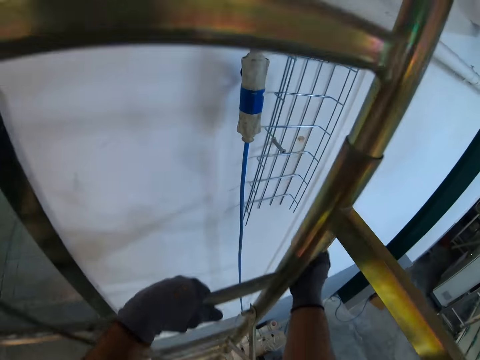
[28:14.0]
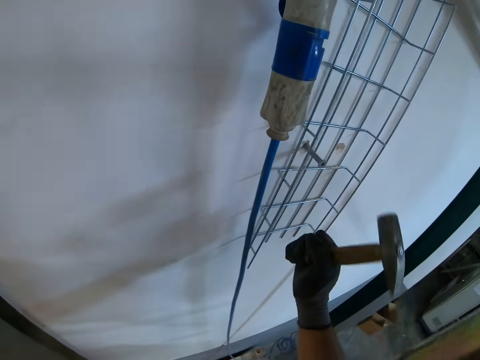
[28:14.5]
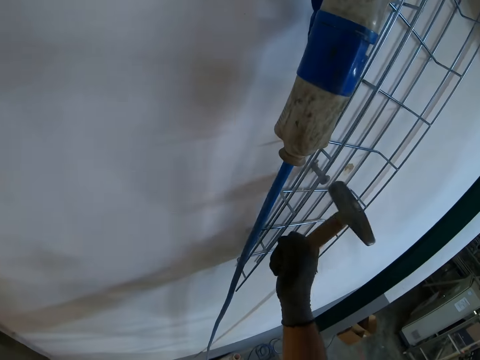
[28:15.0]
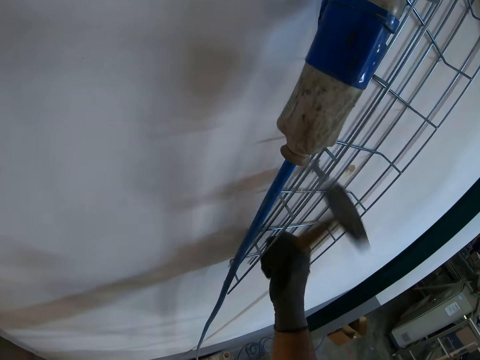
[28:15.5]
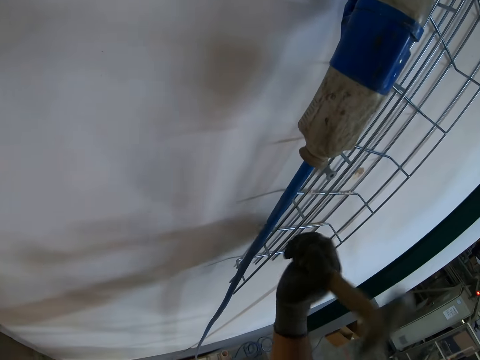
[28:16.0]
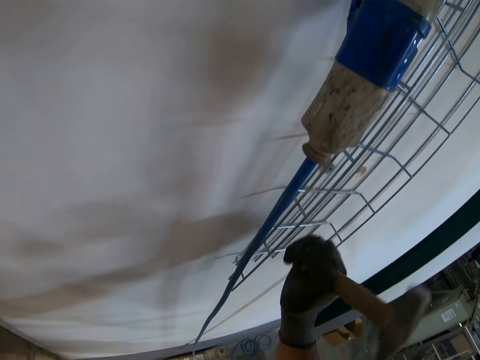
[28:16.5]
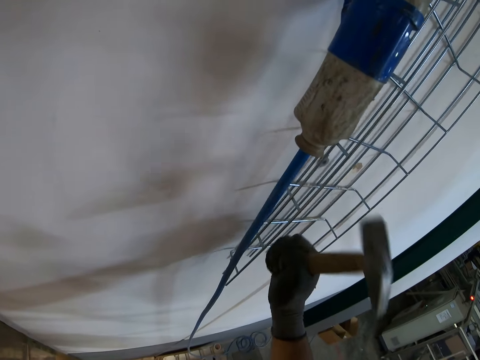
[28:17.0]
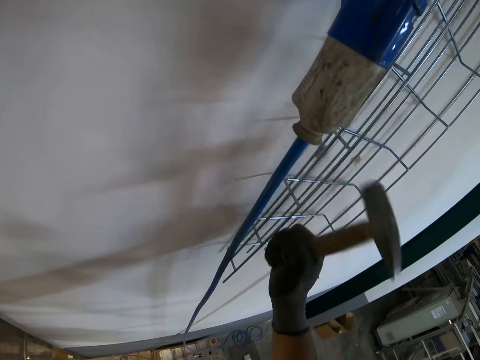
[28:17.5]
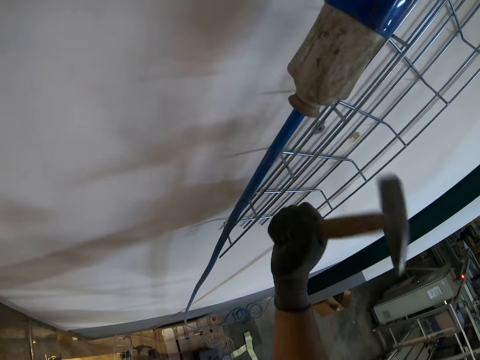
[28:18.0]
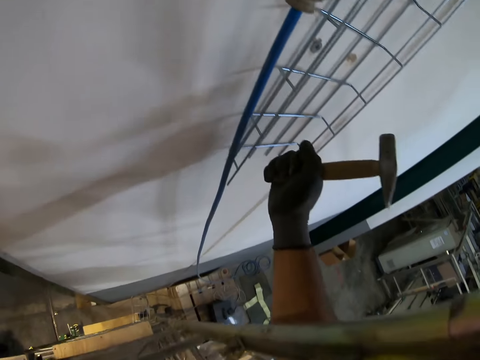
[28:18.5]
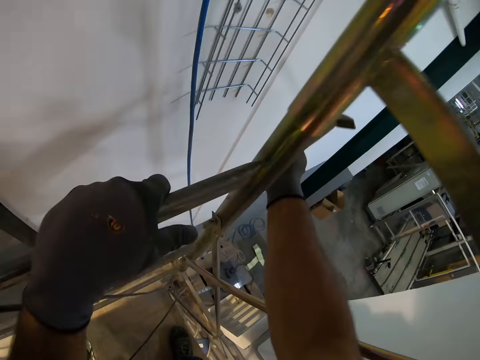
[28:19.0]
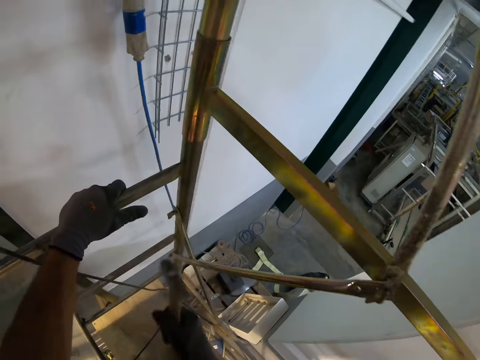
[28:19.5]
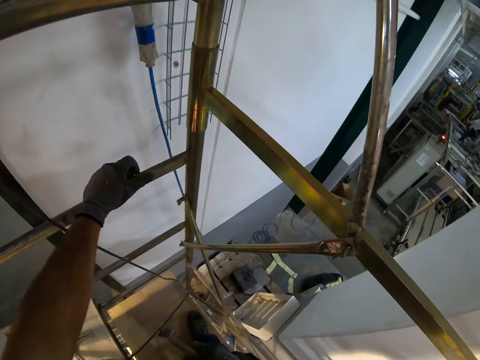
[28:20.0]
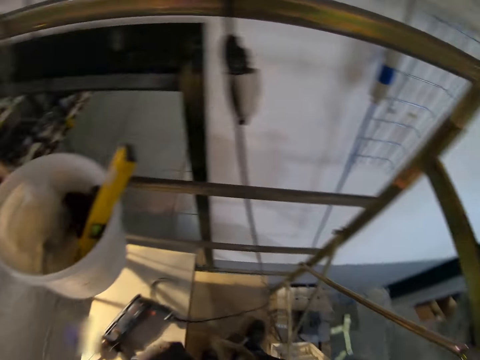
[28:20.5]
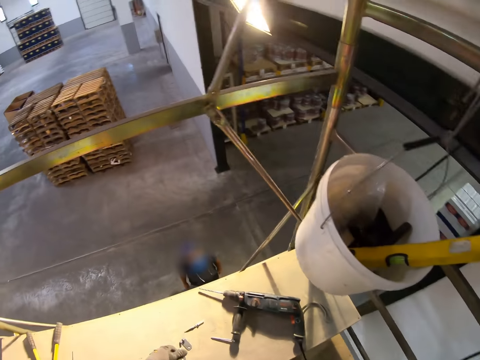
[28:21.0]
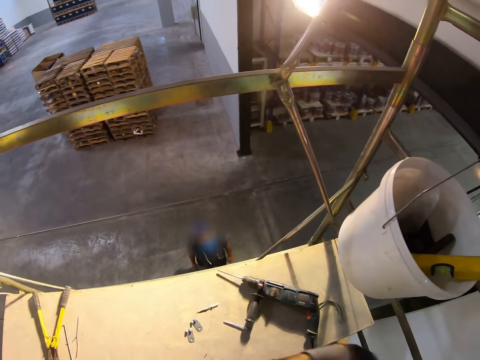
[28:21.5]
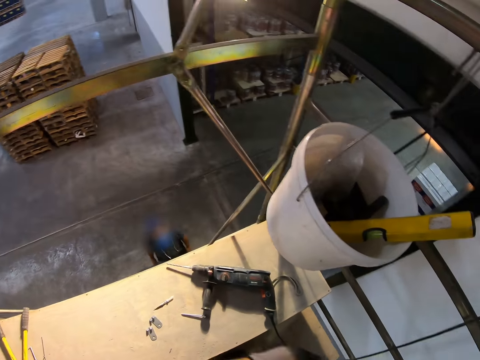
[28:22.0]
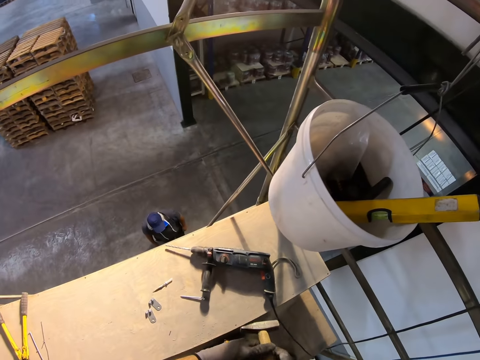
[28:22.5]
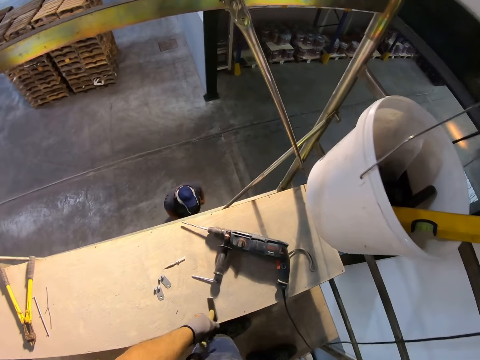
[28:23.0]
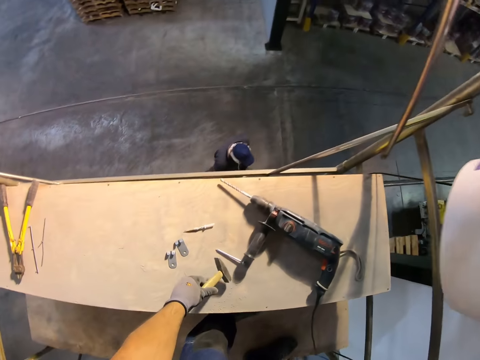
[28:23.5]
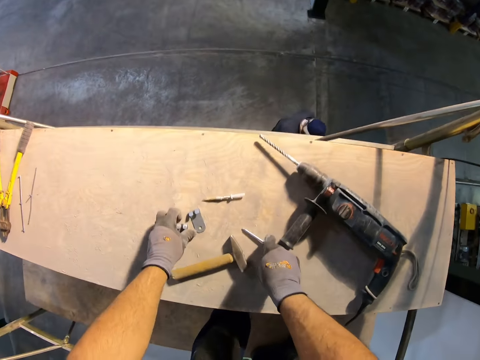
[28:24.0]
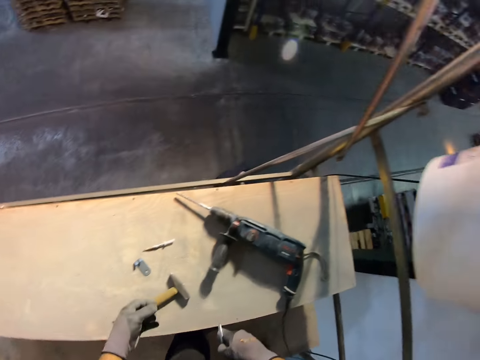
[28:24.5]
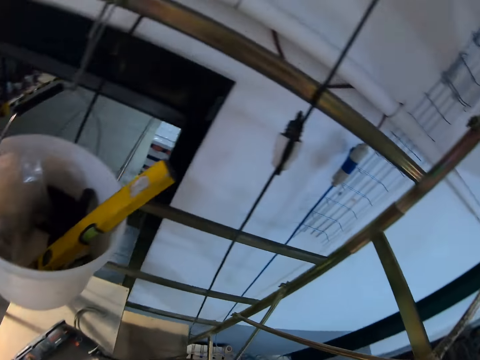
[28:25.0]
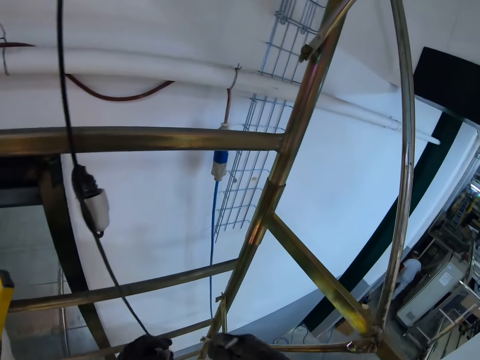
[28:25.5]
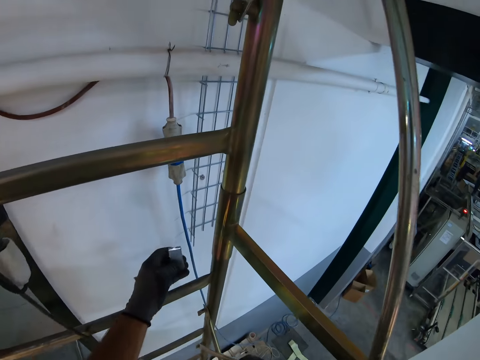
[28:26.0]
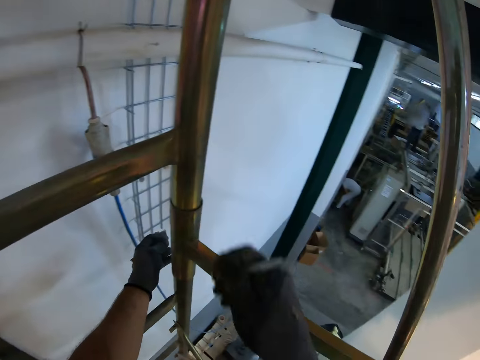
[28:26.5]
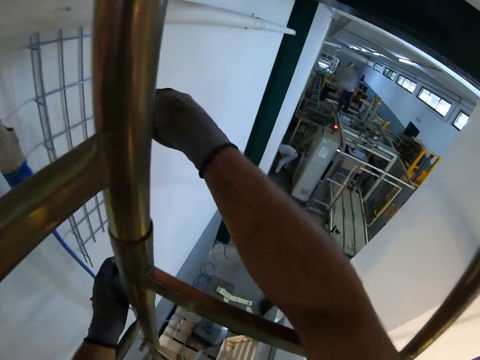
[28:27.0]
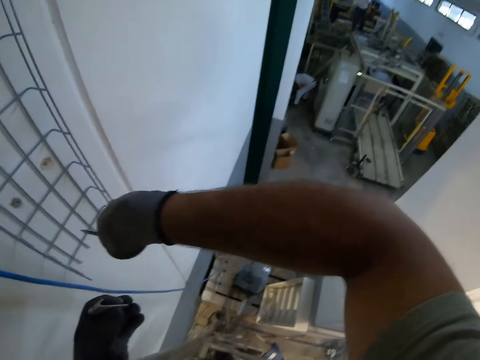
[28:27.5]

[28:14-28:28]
The camera wearer hits the wall plug in the wall with a hammer. They look around. They place the hammer on the board. They pick up a wall bracket and a screw. They look around.

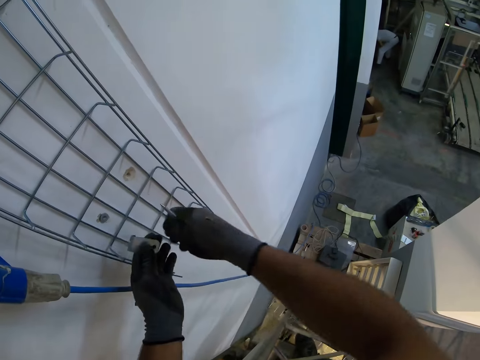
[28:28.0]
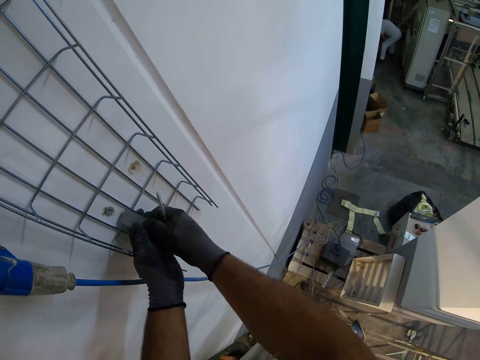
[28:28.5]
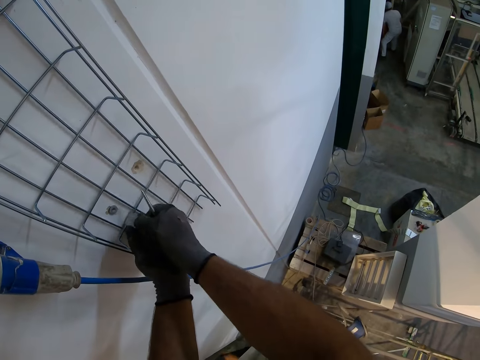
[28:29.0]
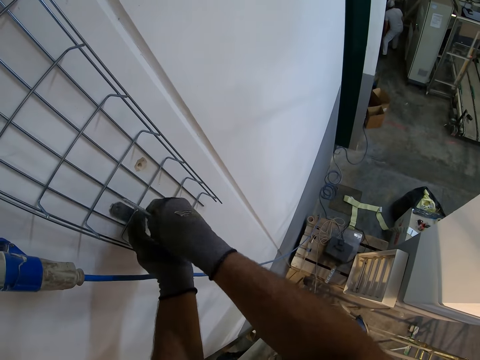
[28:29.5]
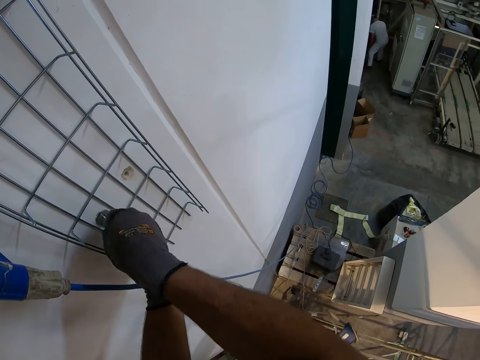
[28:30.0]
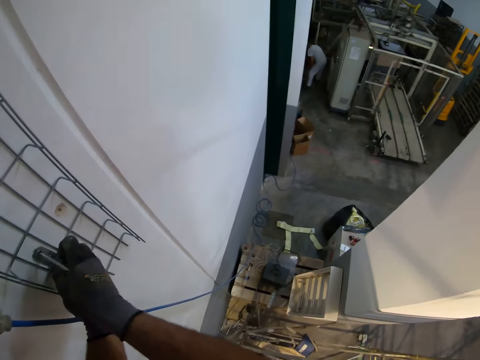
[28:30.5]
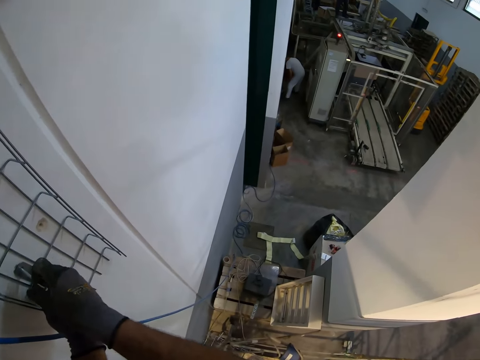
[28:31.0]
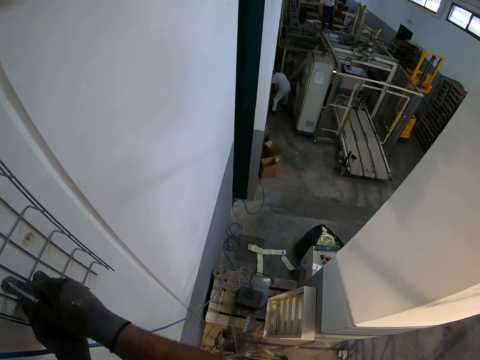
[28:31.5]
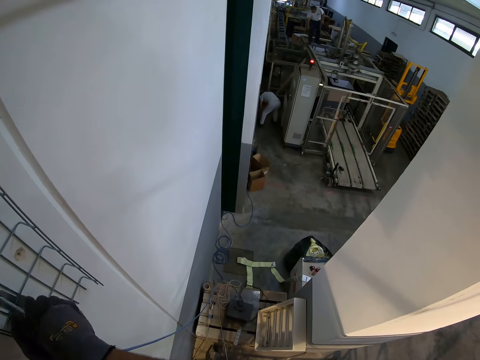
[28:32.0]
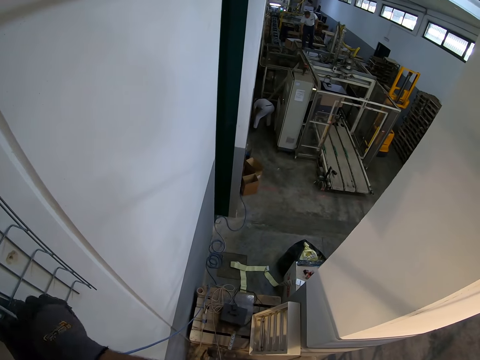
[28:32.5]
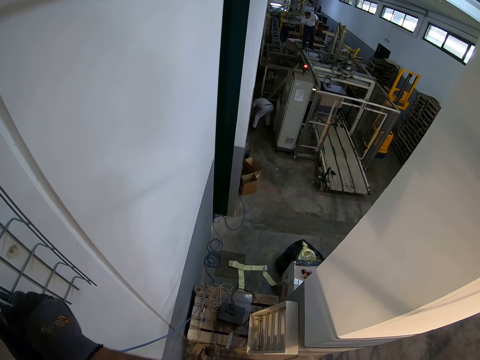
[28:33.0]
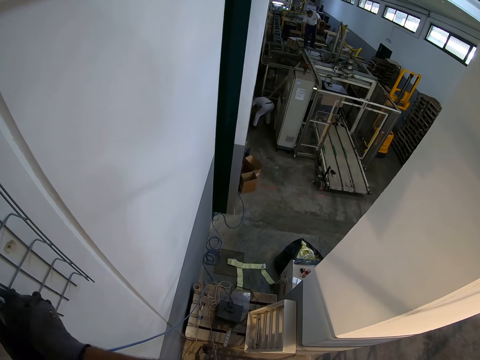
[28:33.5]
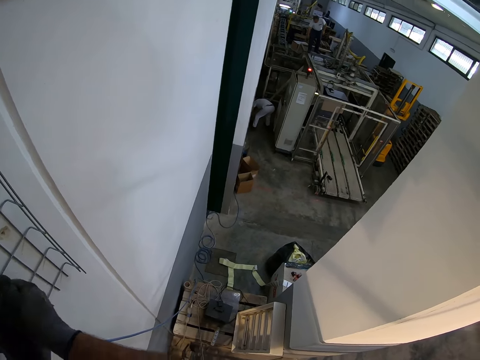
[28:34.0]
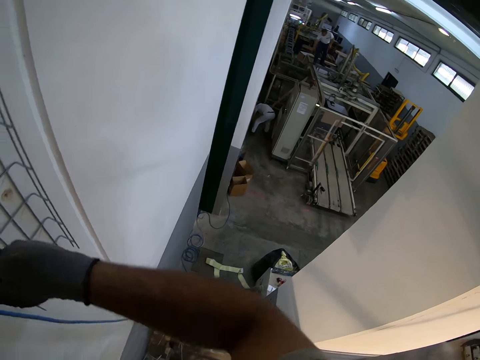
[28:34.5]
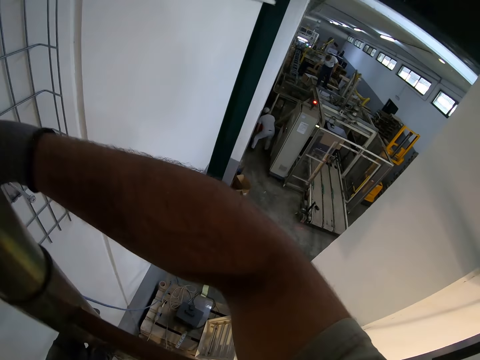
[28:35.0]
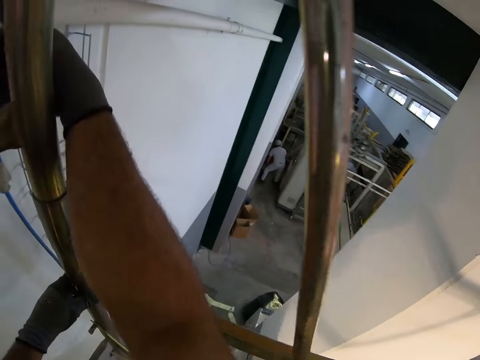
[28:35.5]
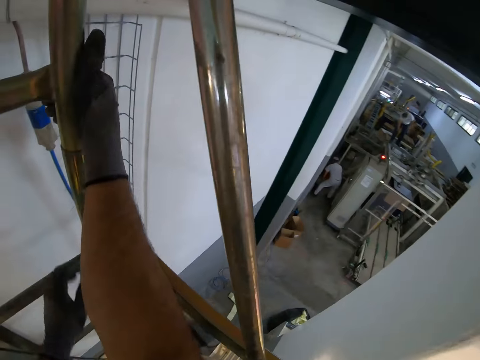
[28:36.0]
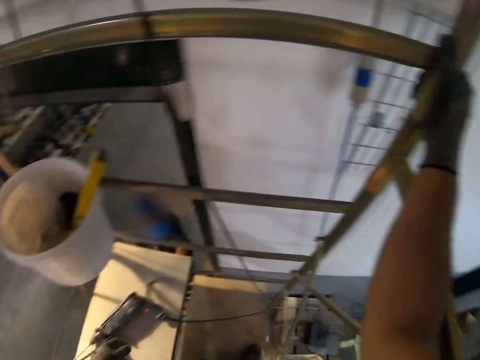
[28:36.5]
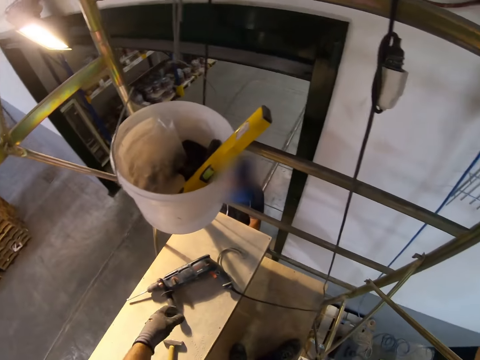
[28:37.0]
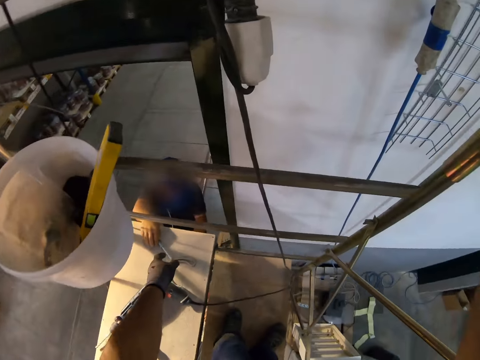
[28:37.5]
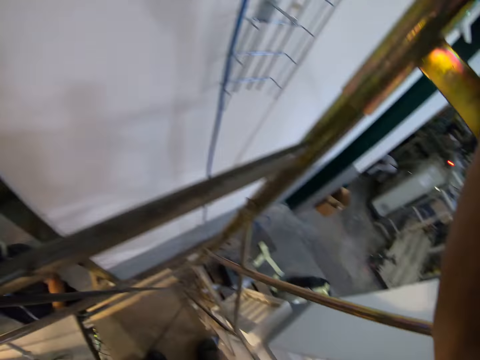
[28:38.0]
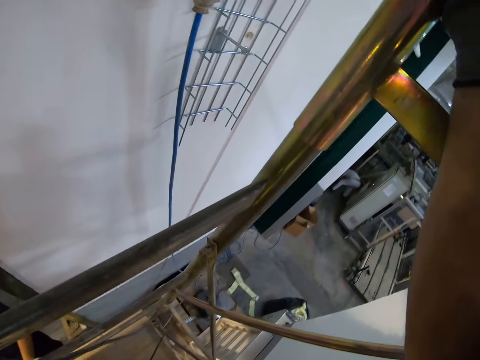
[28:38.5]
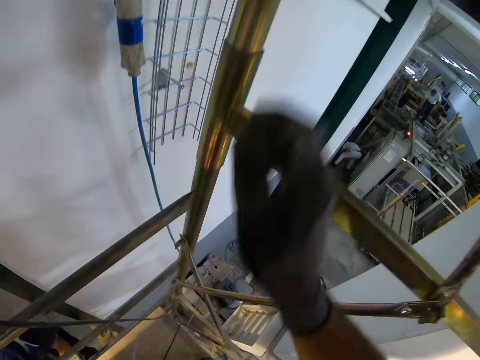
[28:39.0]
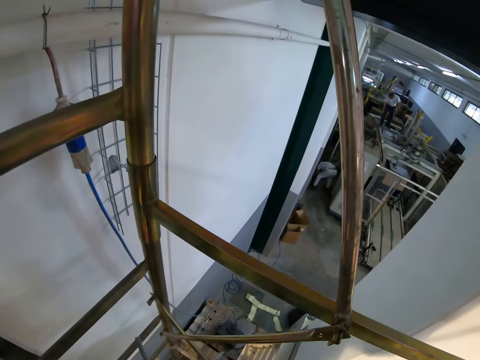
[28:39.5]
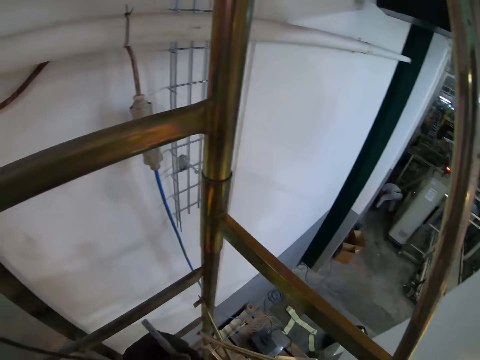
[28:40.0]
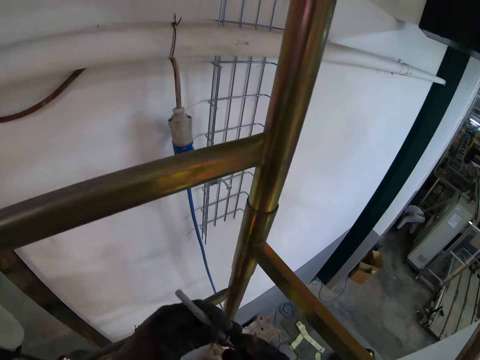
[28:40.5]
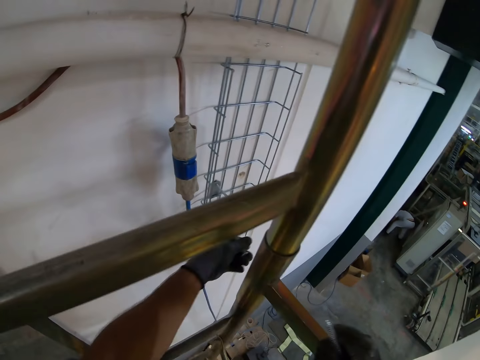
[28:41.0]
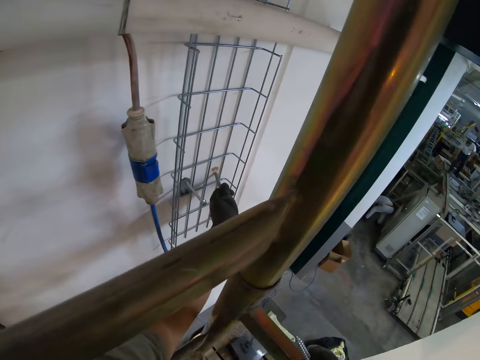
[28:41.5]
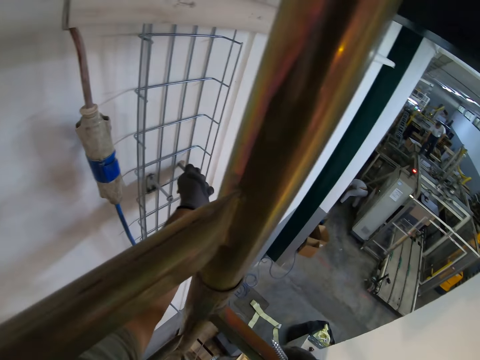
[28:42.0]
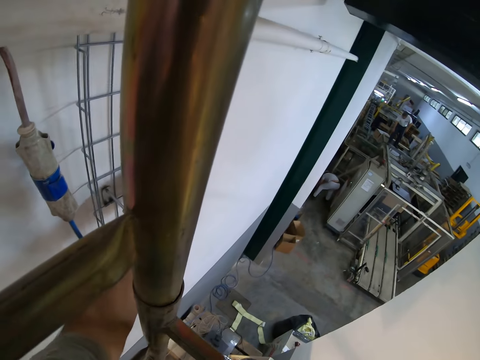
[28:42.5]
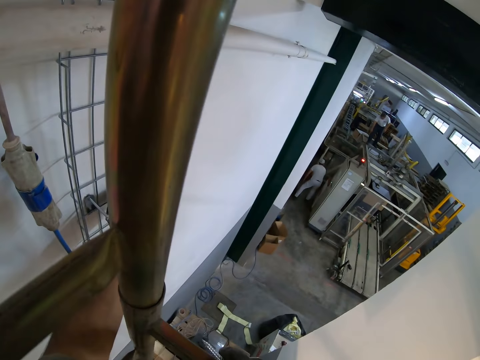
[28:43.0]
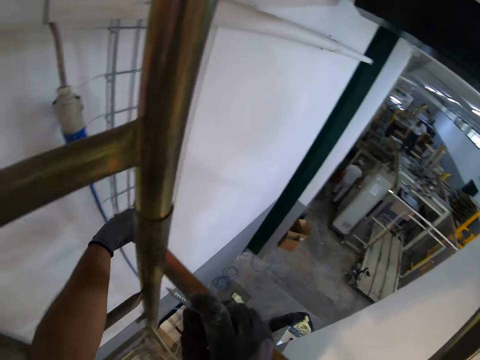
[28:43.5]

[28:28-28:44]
The camera wearer fixes something on the wall. They place a wall bracket on the wall and place a screw in the wall plug. They look around. A person gives the camera wearer a wall plug. The camera wearer places the wall plug in the other hole.
